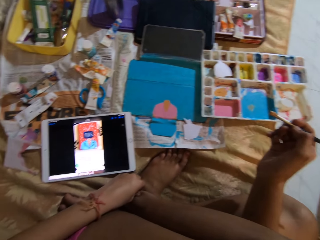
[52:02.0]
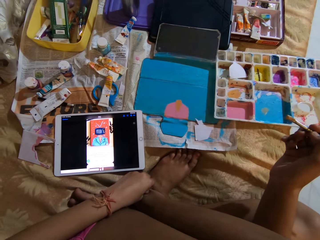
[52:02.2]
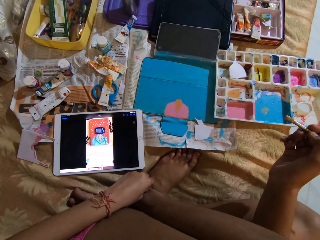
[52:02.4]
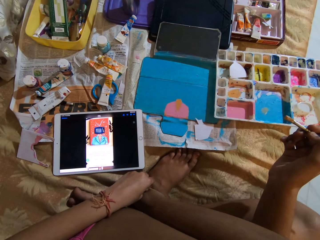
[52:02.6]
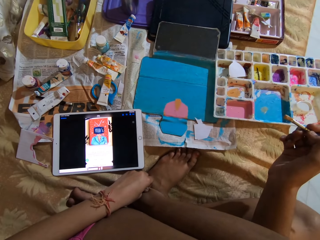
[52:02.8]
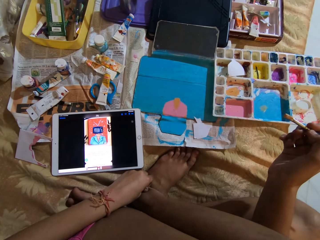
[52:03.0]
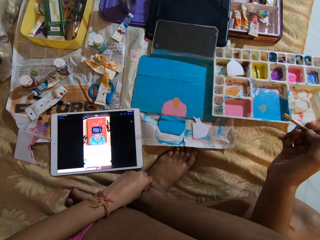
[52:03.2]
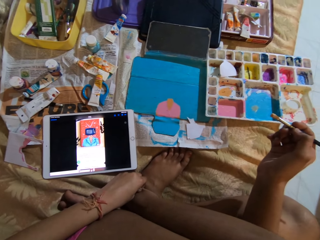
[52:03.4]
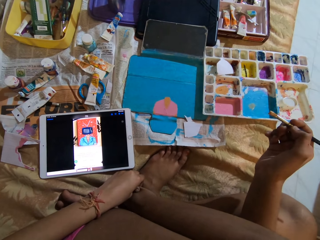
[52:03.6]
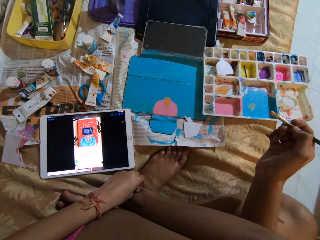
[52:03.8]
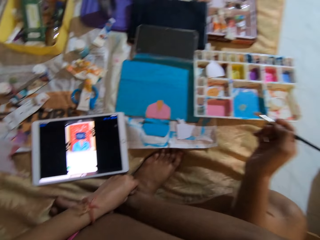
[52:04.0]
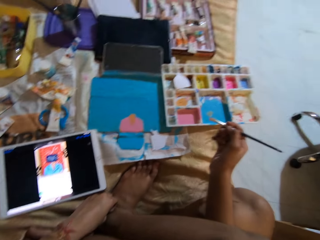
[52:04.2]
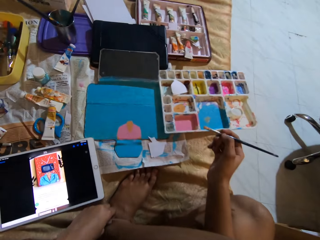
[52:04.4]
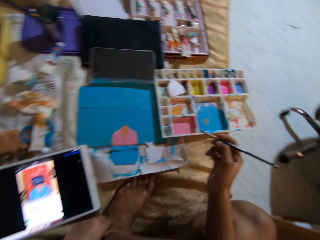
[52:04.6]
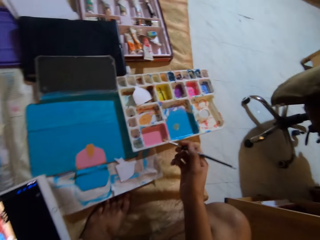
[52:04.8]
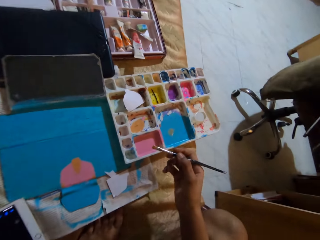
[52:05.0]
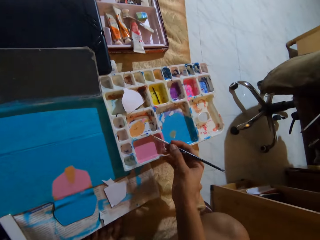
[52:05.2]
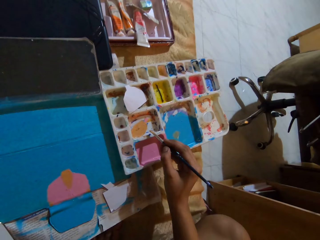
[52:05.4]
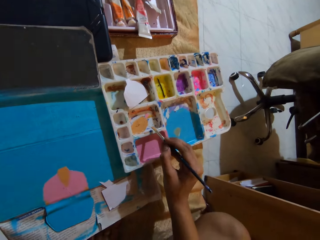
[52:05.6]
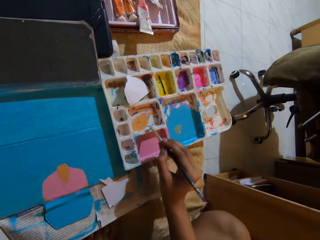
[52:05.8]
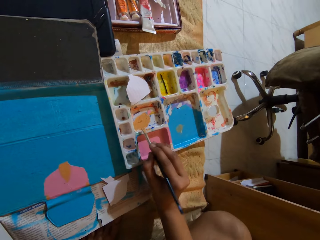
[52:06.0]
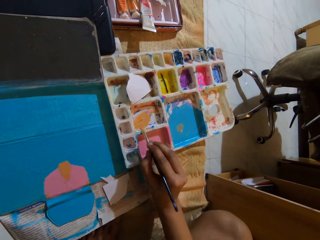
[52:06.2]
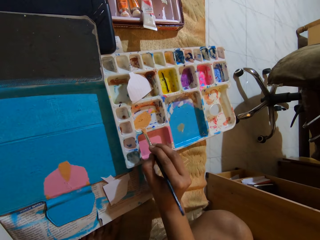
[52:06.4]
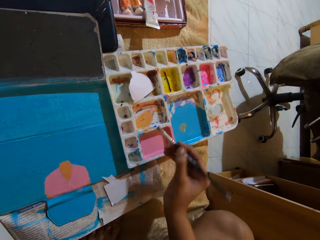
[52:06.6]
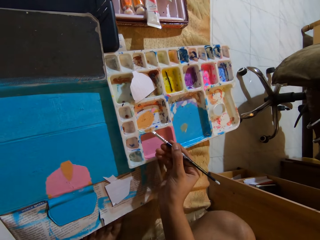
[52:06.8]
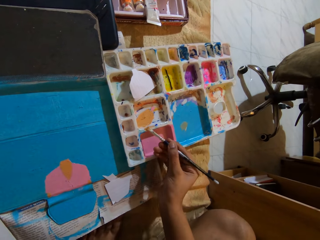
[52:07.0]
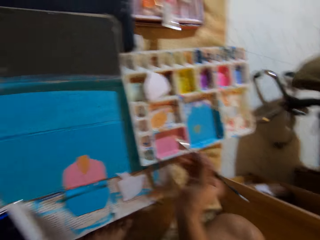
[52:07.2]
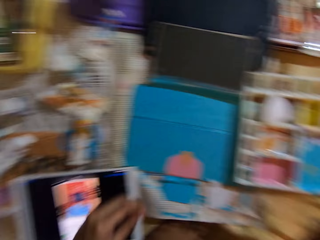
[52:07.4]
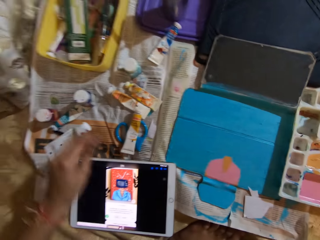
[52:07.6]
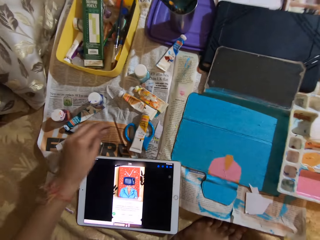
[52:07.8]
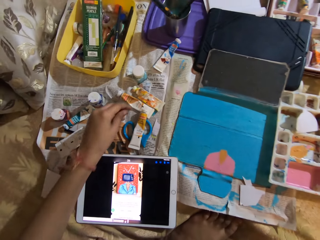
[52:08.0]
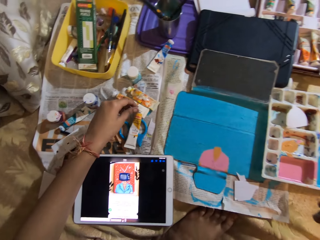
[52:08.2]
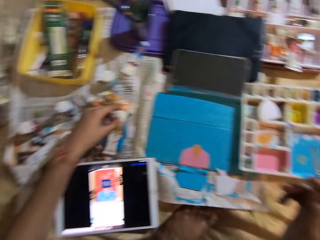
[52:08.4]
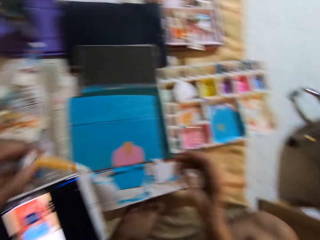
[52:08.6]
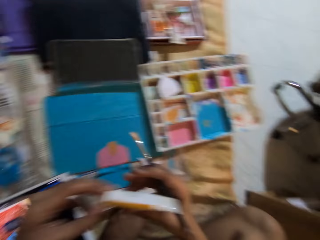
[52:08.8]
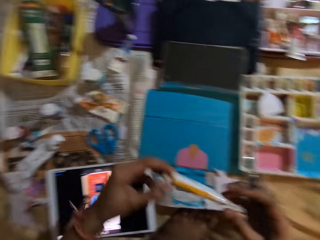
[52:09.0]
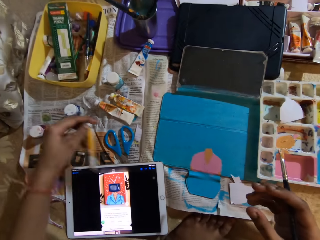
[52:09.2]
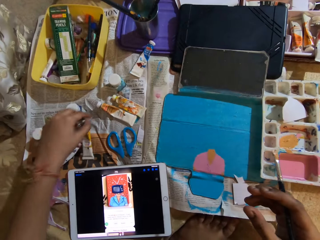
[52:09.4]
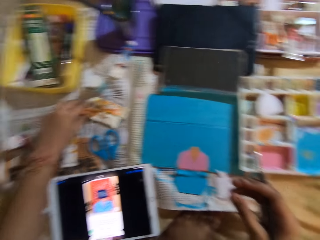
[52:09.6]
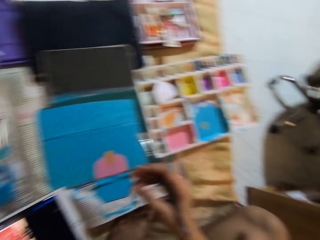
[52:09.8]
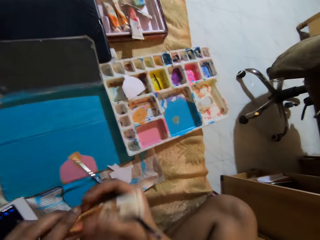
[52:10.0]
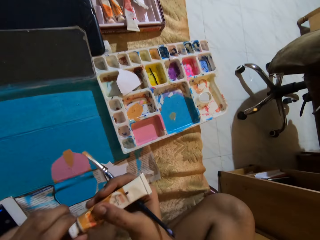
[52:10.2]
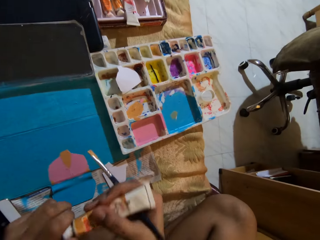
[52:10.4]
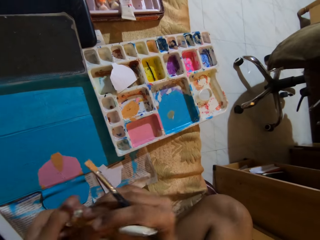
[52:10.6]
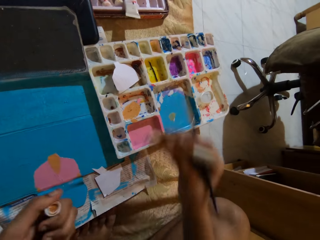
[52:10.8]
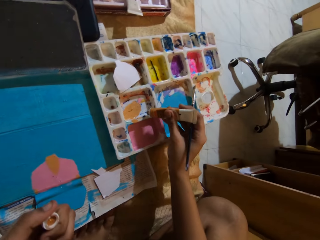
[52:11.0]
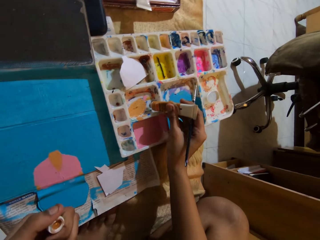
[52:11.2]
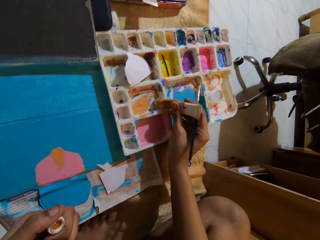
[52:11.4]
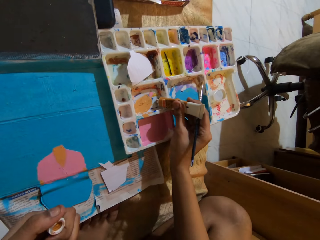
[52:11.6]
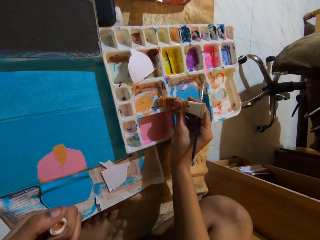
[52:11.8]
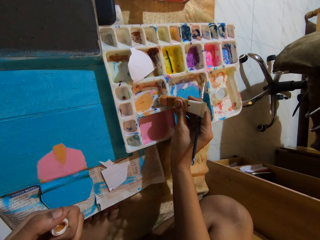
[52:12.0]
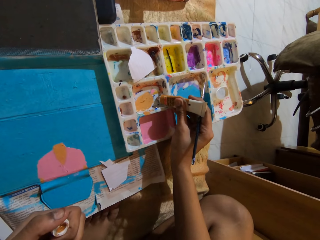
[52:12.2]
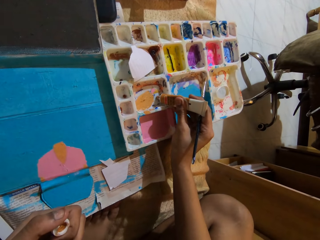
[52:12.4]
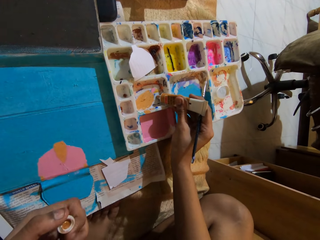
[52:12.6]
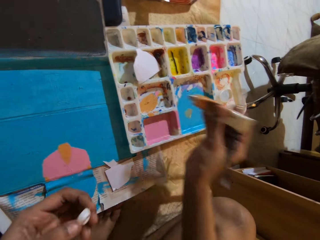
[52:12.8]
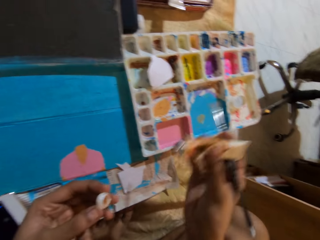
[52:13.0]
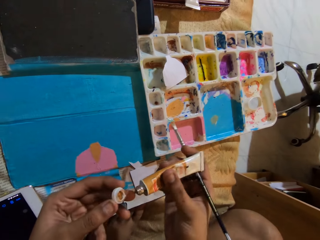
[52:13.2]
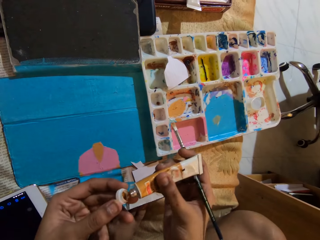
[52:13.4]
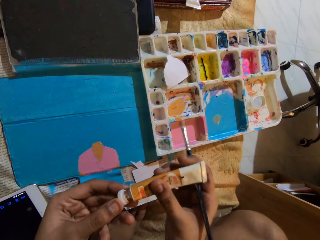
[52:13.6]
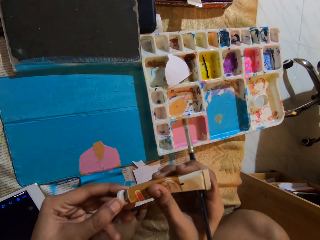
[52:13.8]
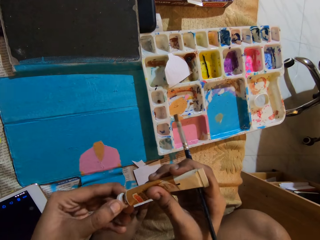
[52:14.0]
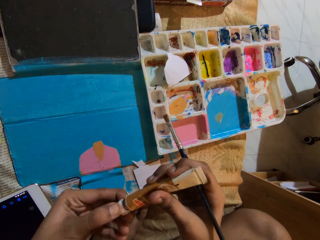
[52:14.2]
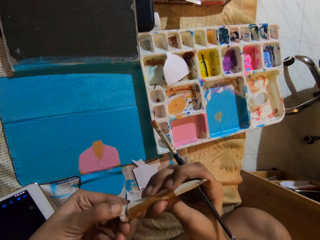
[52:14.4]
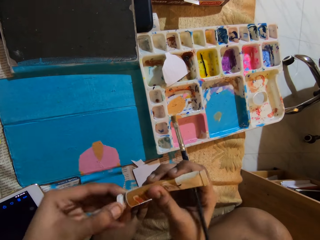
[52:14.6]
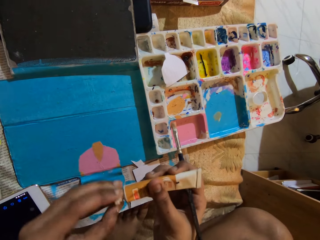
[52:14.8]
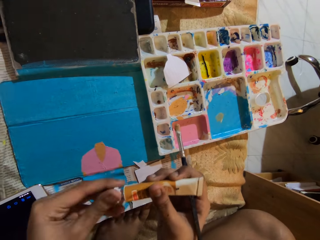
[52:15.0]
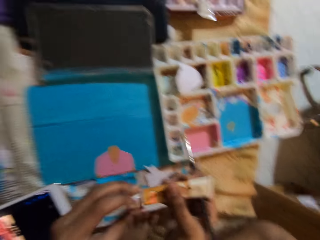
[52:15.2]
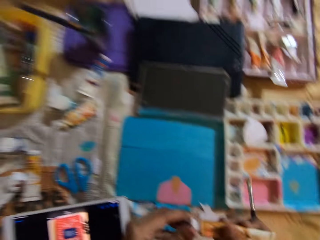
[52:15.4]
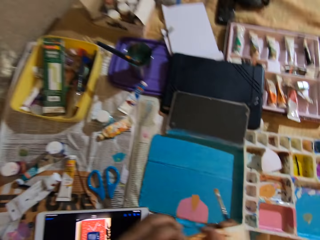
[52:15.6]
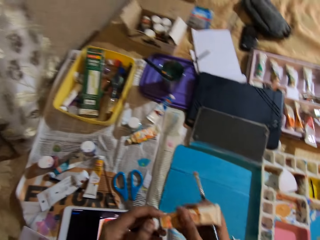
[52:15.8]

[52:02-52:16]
The camera wearer scrapes the paint from the paintbrush with the paint palette in her right hand. She picks up a tube of paint from the newspaper on the bed with her left hand. She drops the tube of paint on the newspaper with her left hand. She picks up the tube of paint from the newspaper on the bed with her left hand. She holds the tube of paint with both hands. She opens the tube of paint in both hands with her left hand. She holds the cover of the tube of paint with her left hand. She holds the tube of paint with her right hand. She presses paint into the paint palette from the tube of paint with her right hand. She covers the tube of paint in her right hand with her left hand.

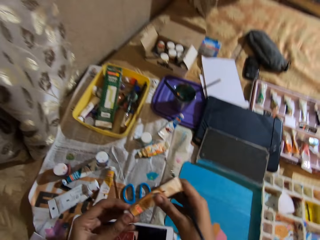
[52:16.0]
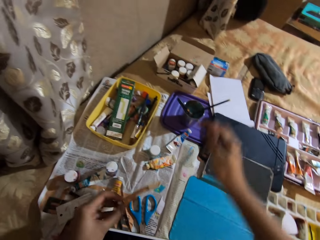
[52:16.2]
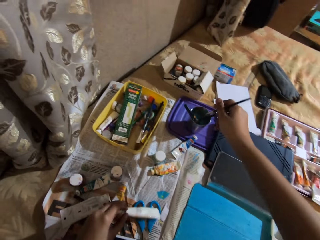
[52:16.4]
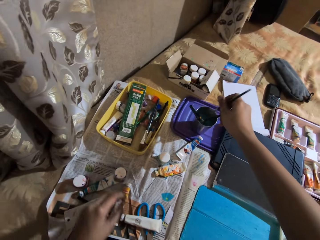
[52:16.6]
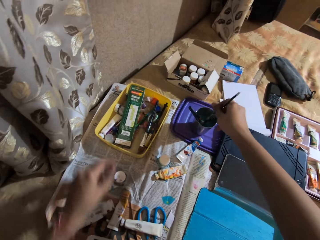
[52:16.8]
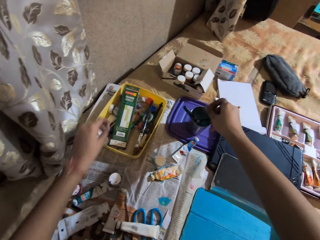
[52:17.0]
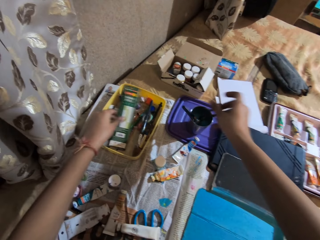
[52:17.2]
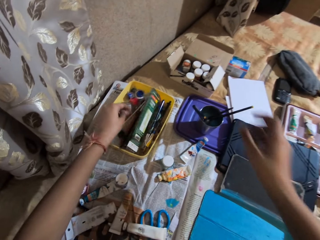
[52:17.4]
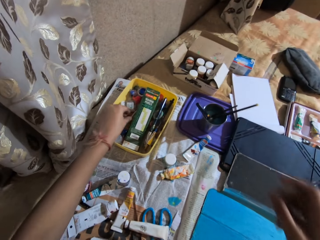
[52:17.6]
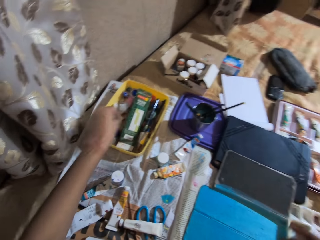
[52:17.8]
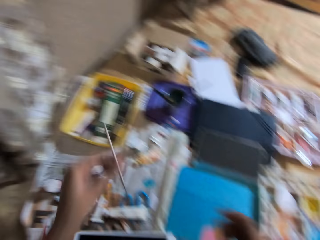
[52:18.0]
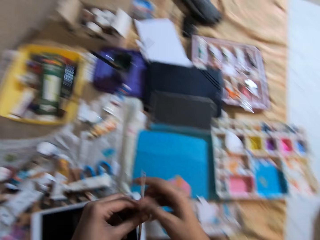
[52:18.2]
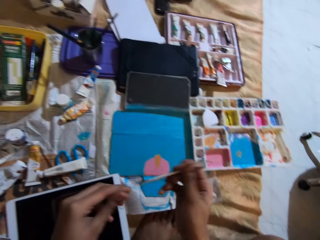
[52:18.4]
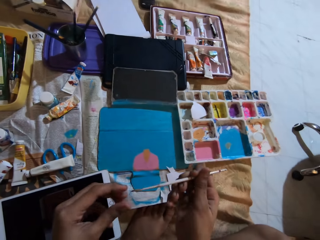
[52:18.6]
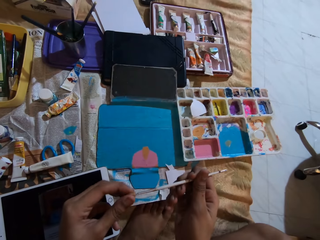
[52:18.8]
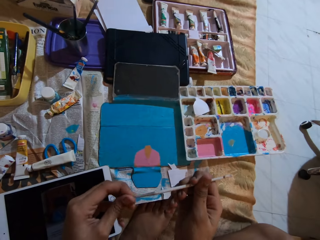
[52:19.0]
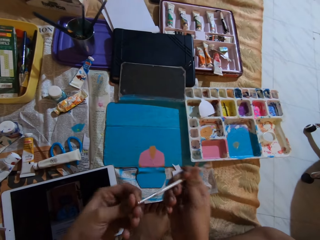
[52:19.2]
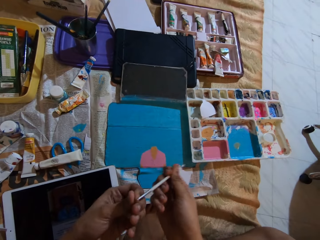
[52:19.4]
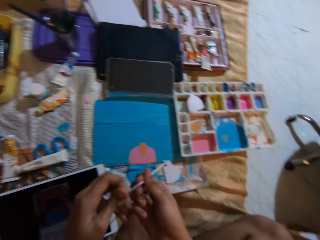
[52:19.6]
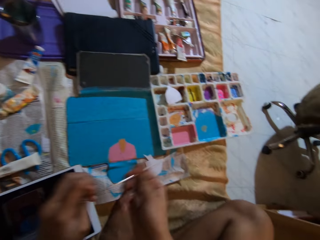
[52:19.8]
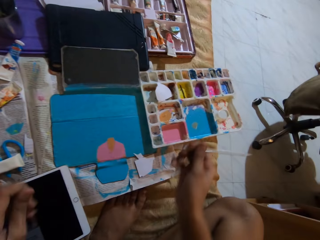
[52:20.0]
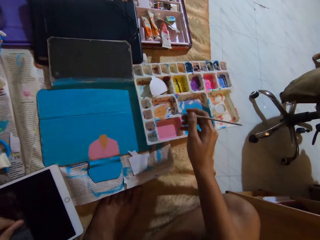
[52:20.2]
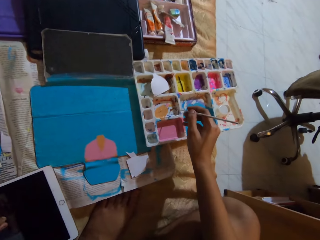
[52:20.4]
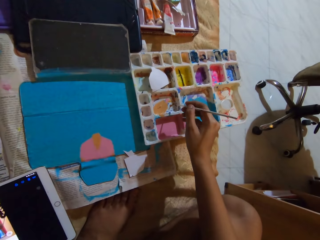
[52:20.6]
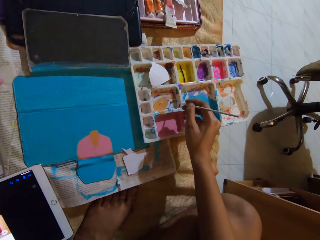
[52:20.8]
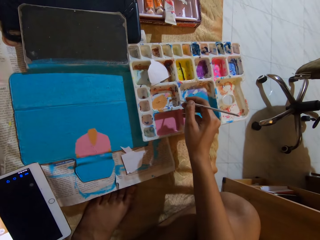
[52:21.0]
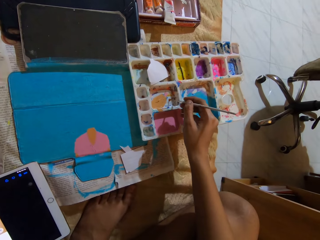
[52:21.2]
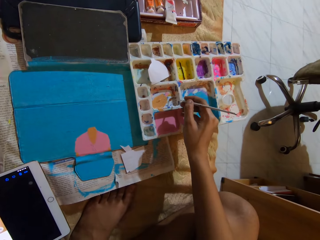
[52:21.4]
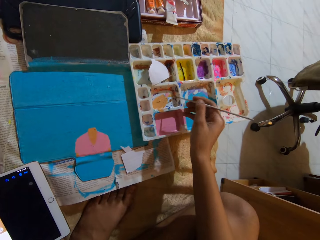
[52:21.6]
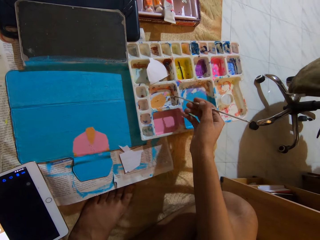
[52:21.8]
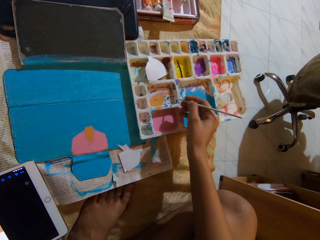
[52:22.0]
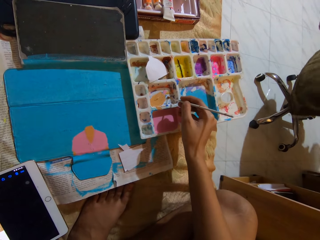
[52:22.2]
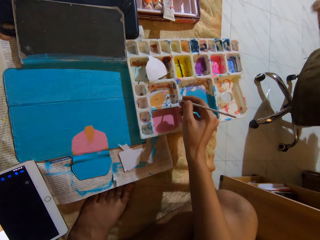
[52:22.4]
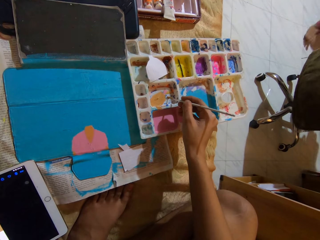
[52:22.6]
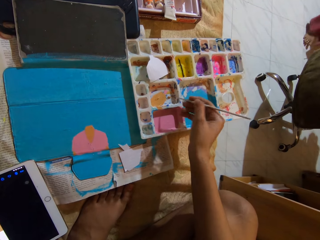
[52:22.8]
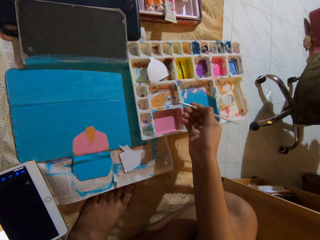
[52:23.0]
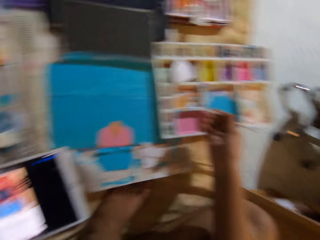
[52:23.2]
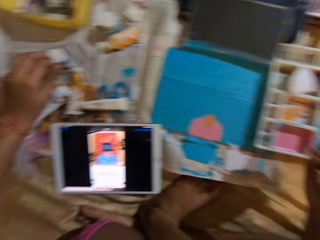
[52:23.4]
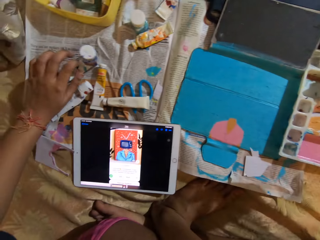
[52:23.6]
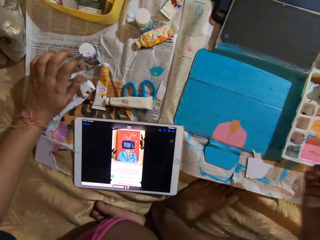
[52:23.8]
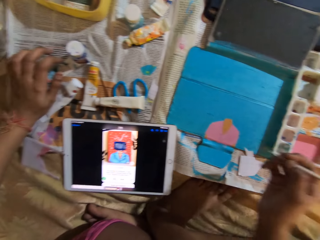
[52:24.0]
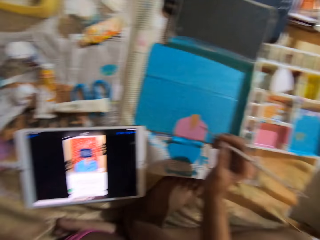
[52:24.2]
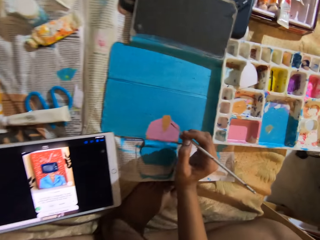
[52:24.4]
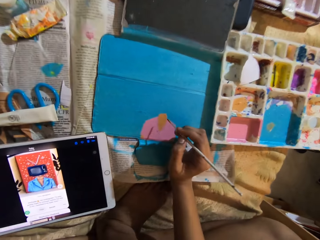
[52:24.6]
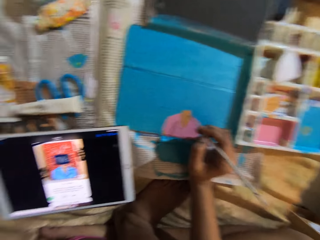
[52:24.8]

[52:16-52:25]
The camera wearer passes the tube of paint from her right hand to her left hand. She drops the tube of paint on the newspaper with her left hand. She drops the paintbrush in a paintbrush holder with her right hand. She picks up a paintbrush from a plastic case with her left hand. She passes the paintbrush from her left hand to her right hand. She touches the tip of the paintbrush. She cleans the bristles of the paintbrush with her left hand. She rubs the ink on the container with the paintbrush. She takes the paint from the paint palette with the paintbrush in her right hand. She interacts with a man.
